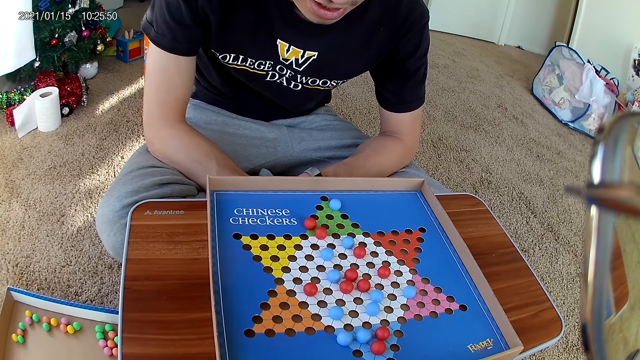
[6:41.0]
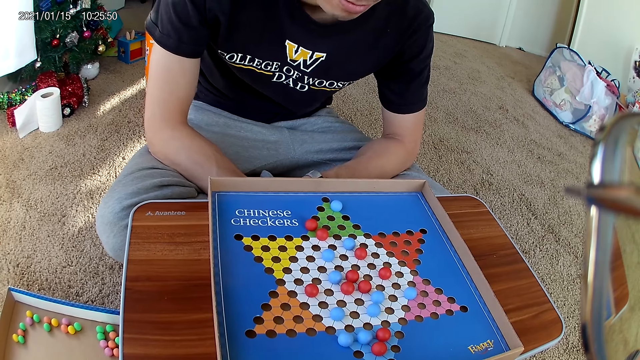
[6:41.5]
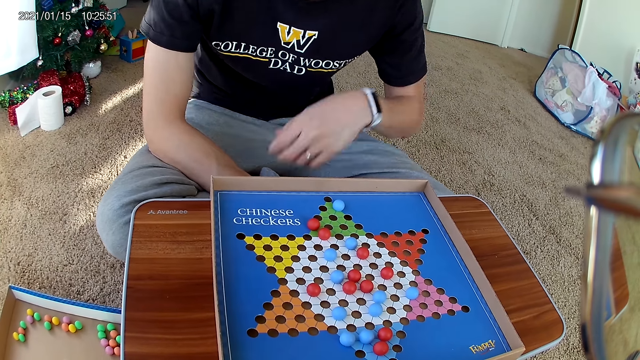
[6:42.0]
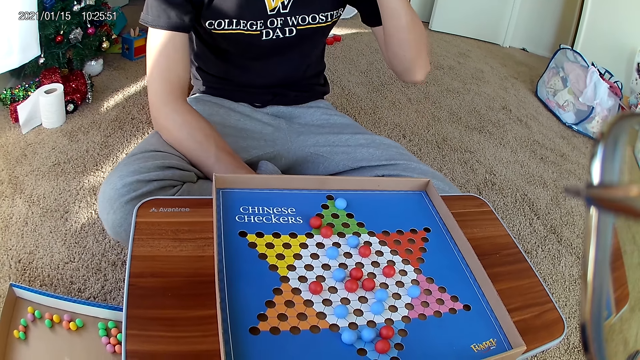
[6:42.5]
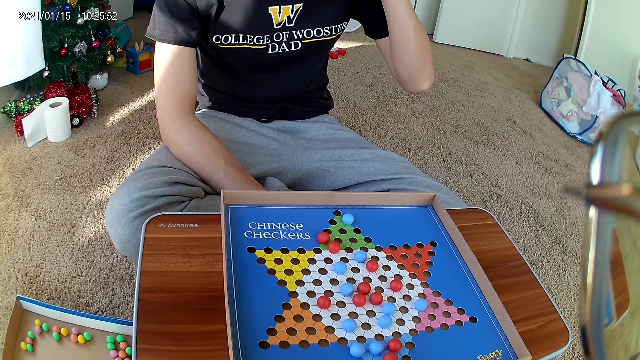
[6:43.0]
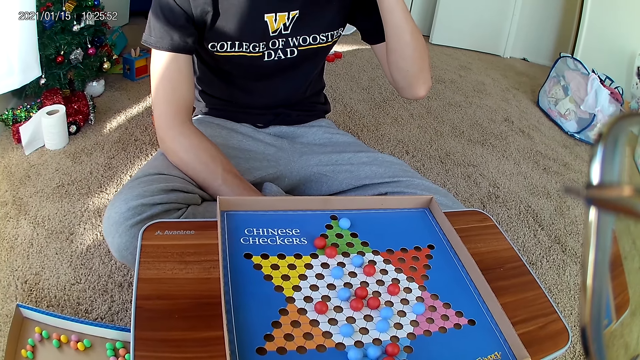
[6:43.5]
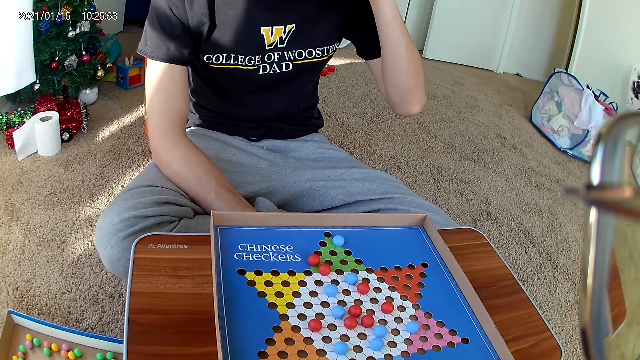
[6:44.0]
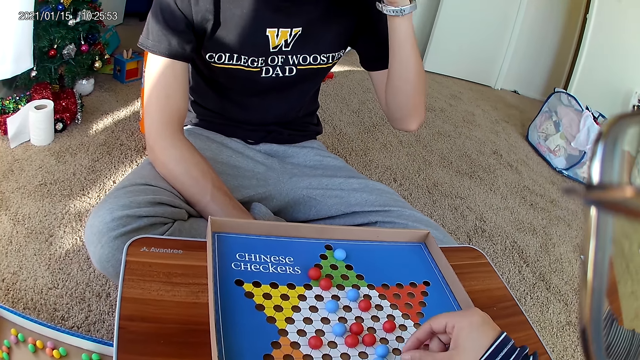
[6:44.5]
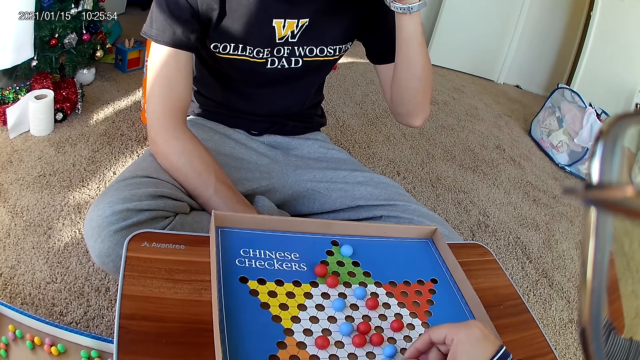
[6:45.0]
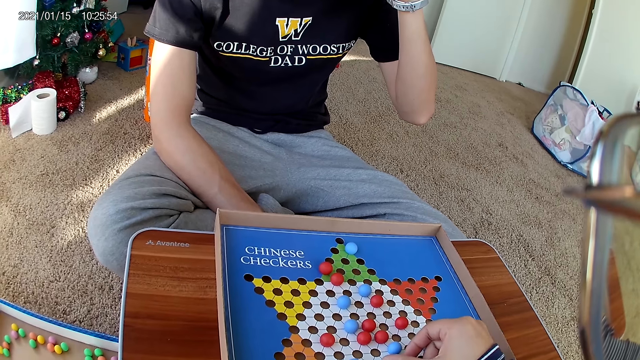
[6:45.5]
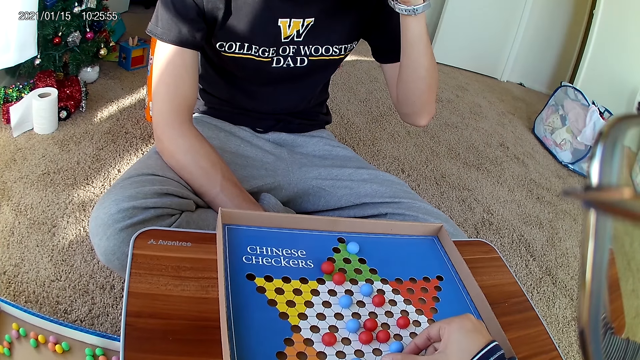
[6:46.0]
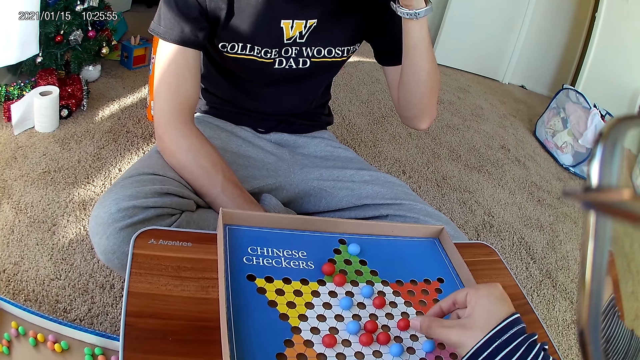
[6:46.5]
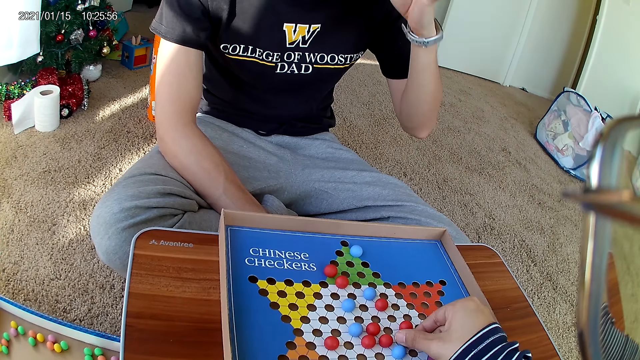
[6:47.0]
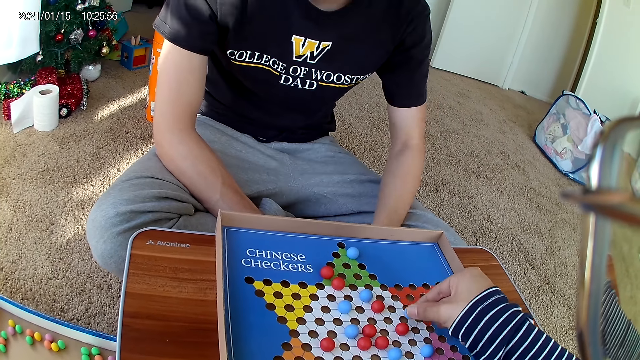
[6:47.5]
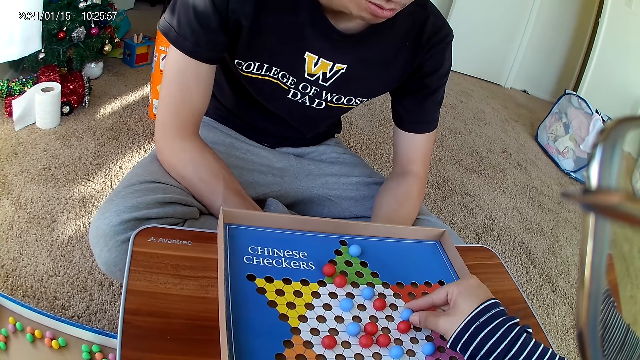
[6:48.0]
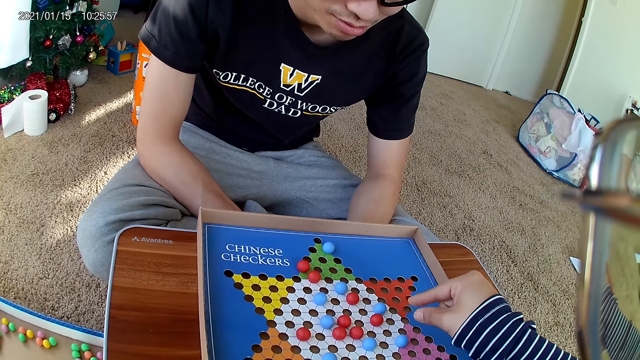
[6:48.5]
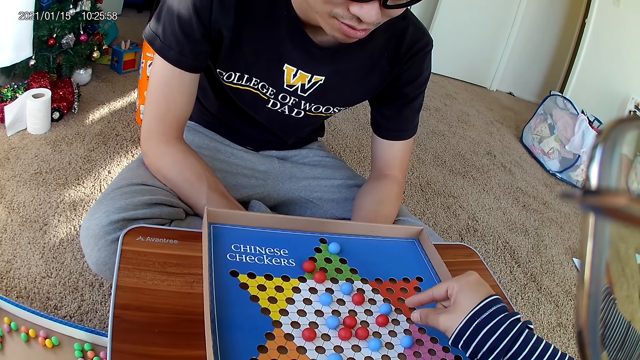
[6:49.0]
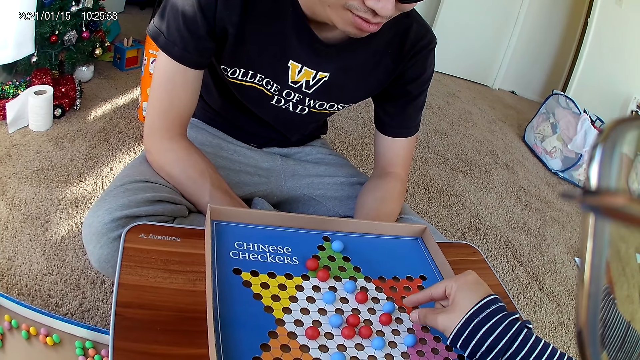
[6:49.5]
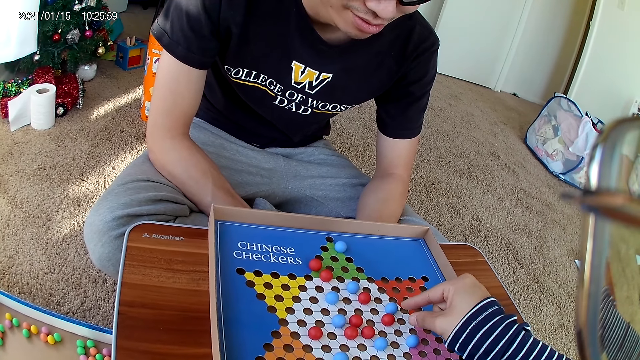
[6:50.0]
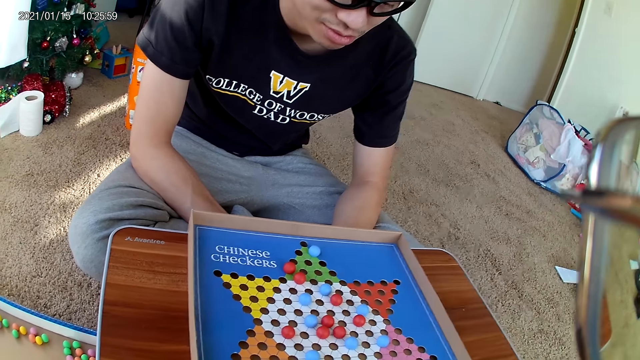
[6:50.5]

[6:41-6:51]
The man touches something. The camera wearer moves a blue marble piece on the checkers board to a new position. They pick a marble from the board game.

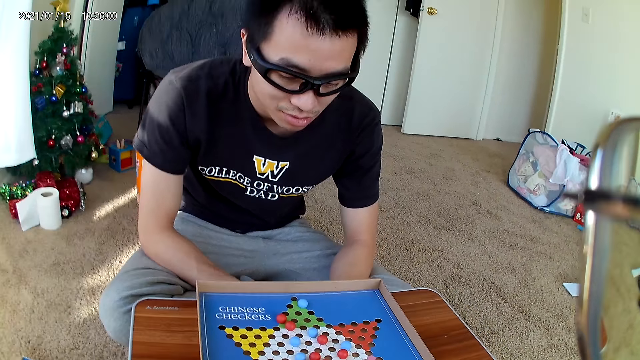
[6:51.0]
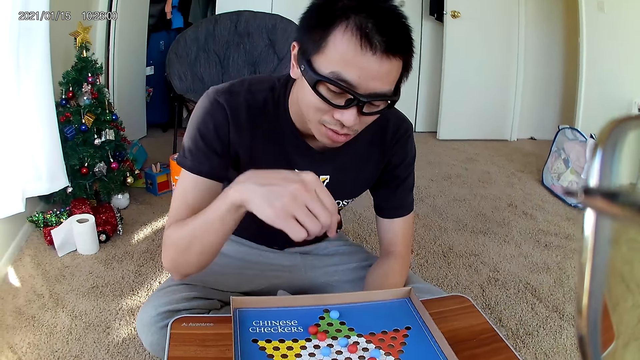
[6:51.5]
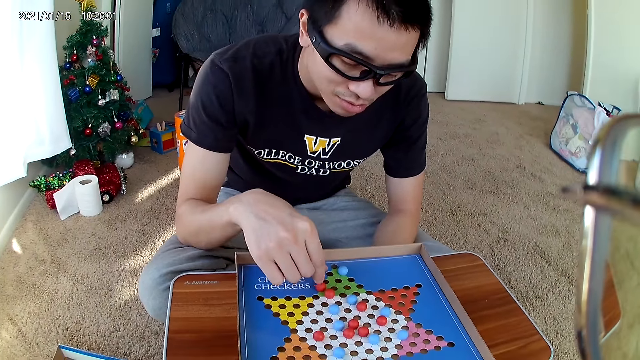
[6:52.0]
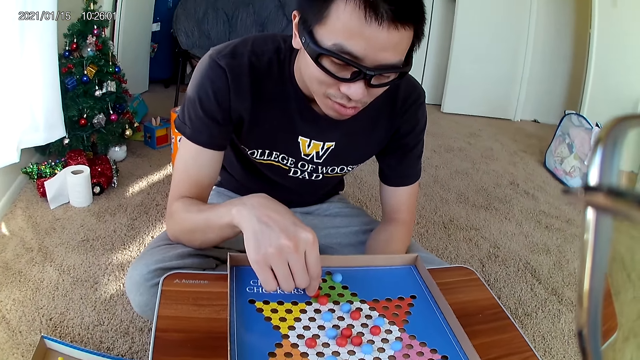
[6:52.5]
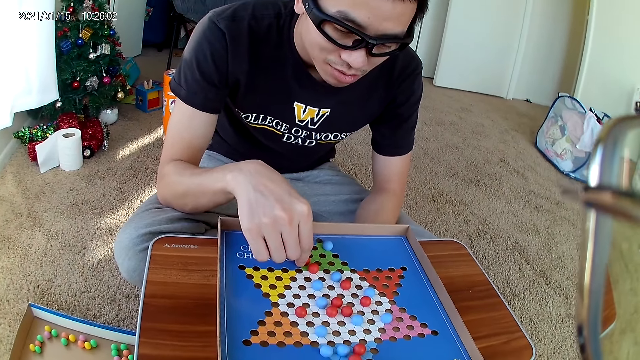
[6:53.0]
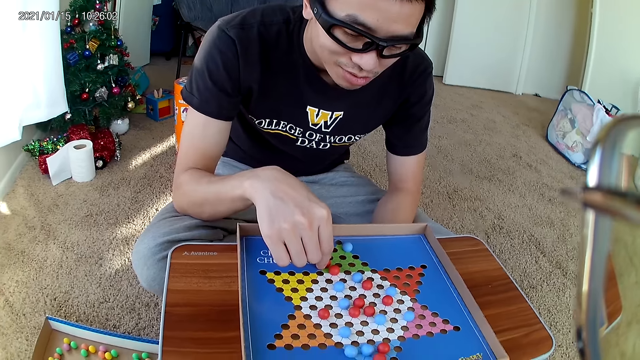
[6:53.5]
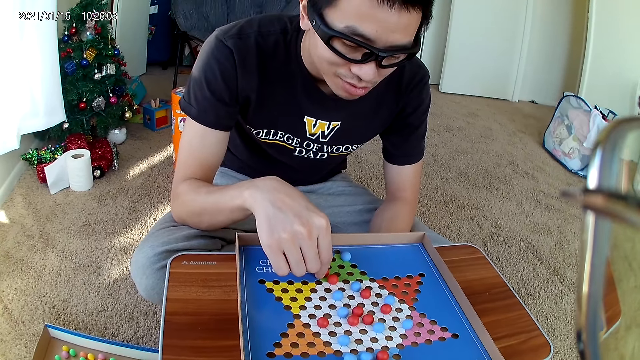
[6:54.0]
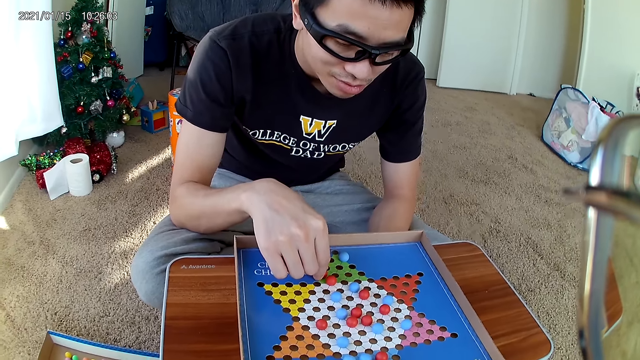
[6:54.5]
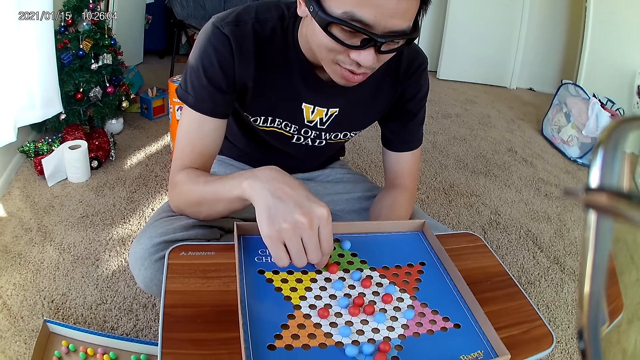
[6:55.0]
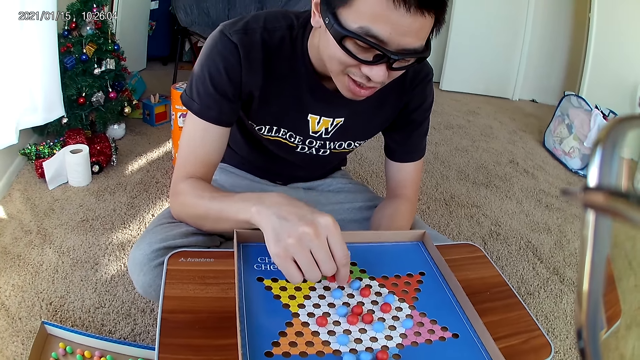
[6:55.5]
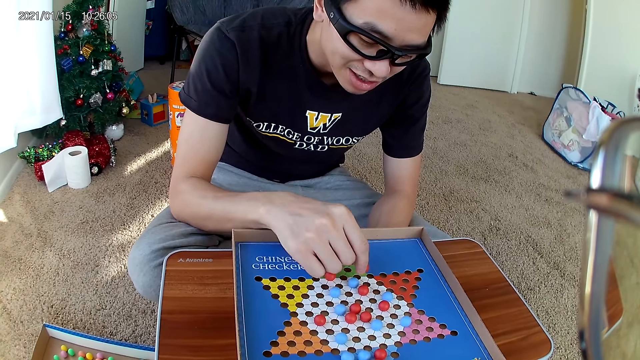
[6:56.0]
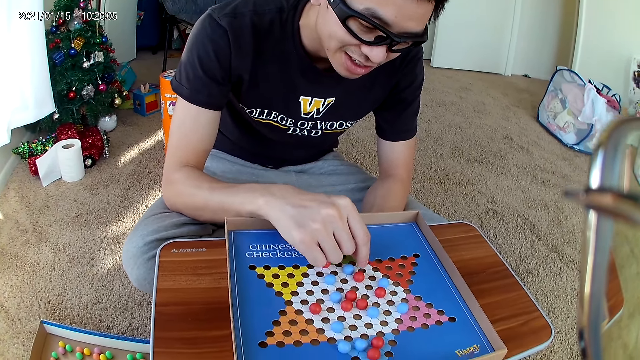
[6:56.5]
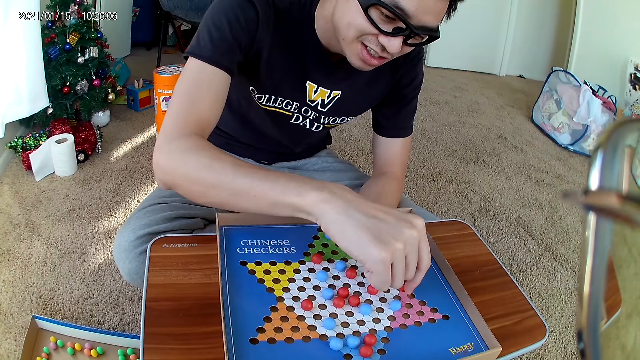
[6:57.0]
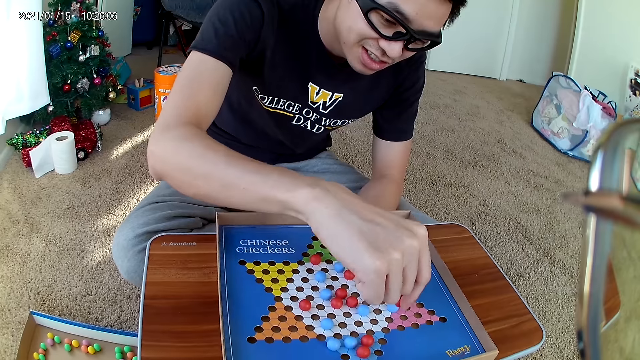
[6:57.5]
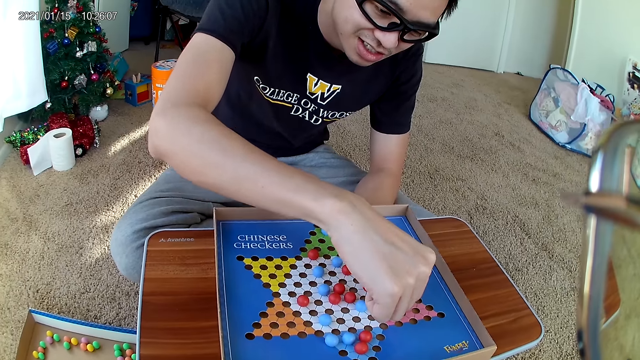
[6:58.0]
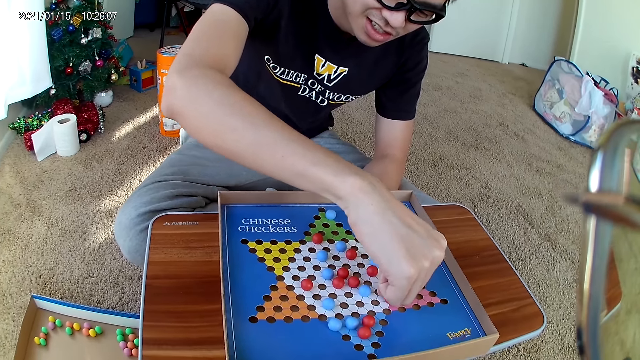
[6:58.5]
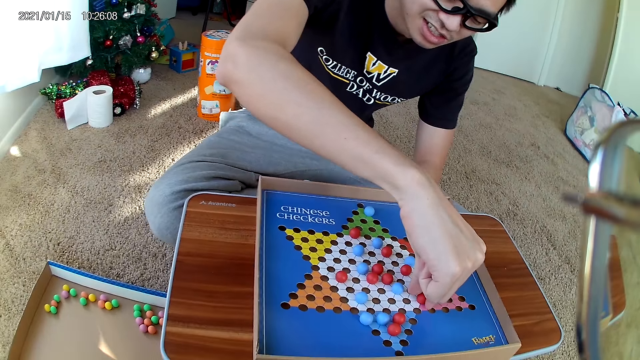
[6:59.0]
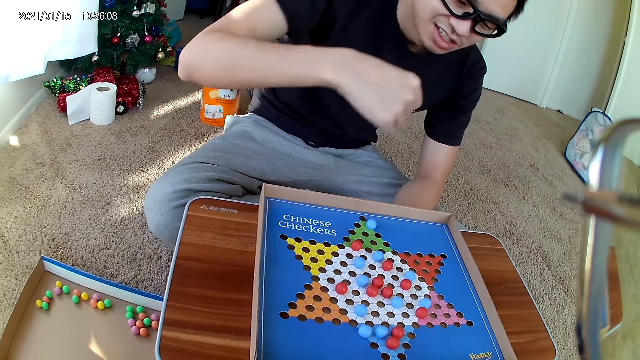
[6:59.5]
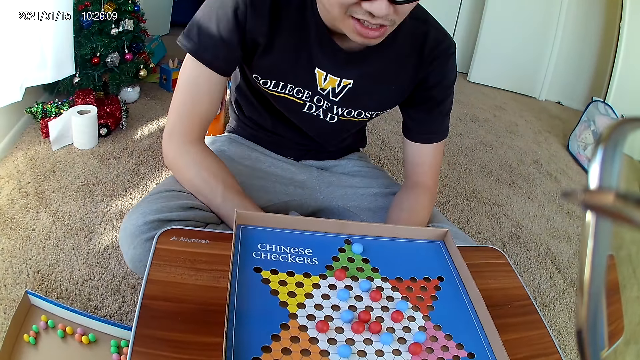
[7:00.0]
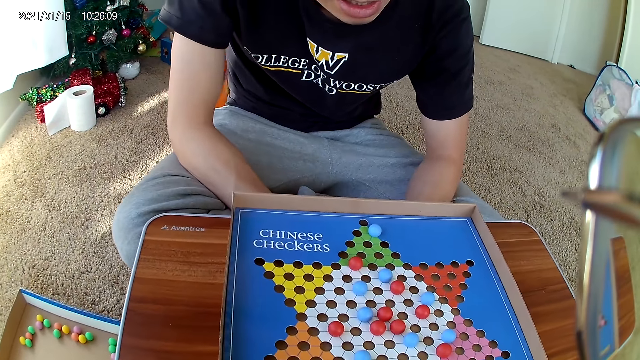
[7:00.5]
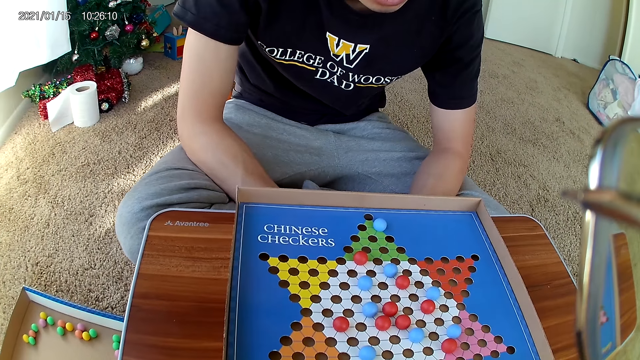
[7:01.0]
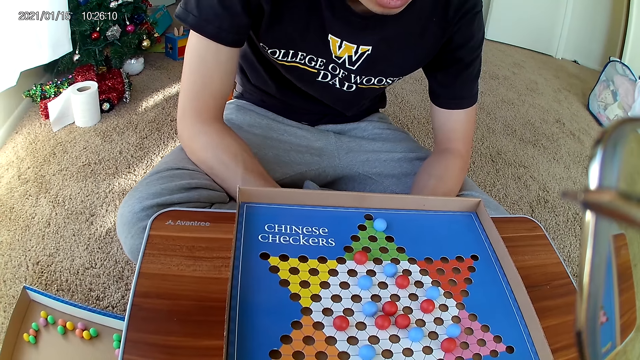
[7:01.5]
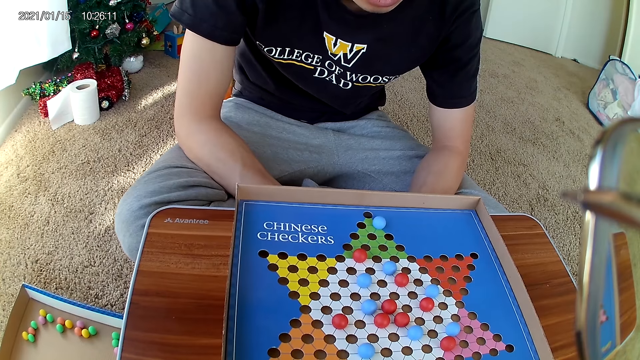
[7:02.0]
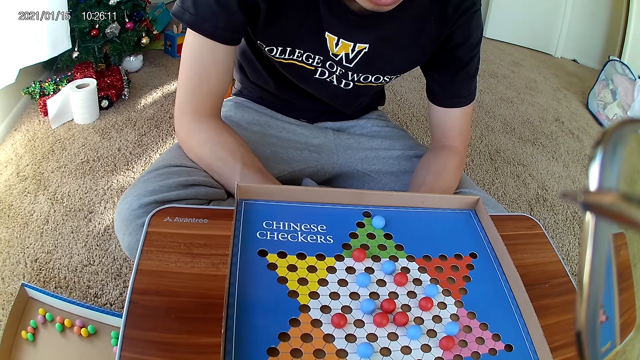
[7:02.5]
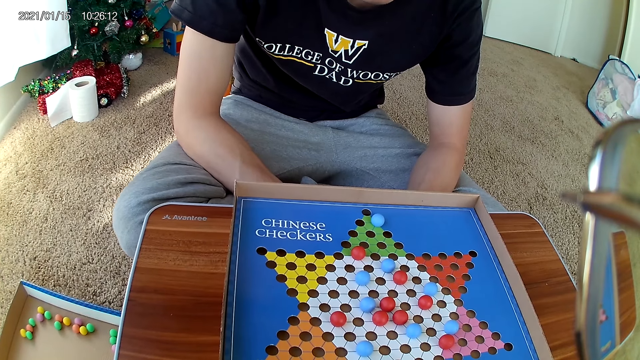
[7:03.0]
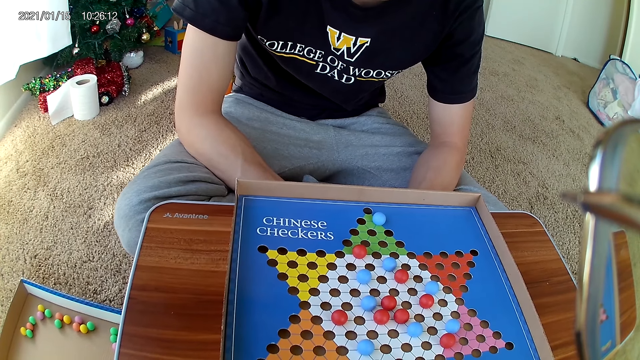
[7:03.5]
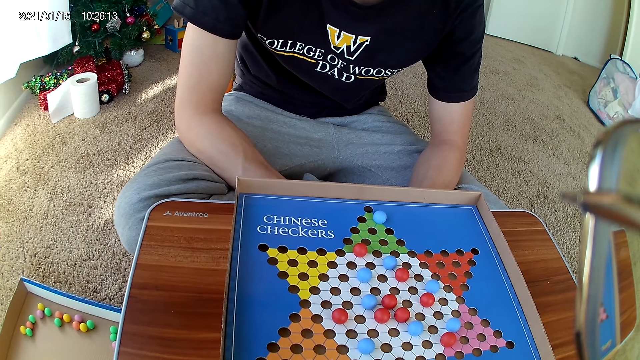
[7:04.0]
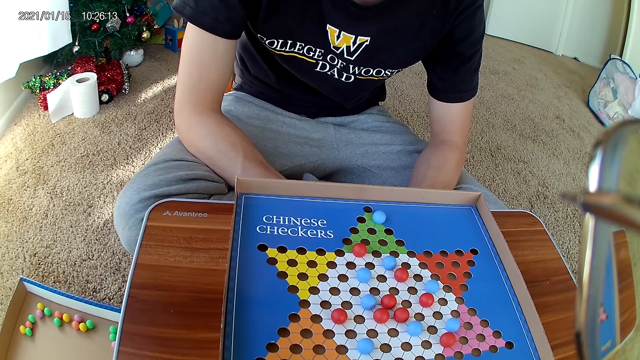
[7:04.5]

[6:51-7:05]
The man moves a red marble on the checkers board to a new position. The camera wearer drops the marble down on the board. The man picks a marble from the board game and drops the marble down on the board. He picks a marble from the board game and drops the marble down on the board.
